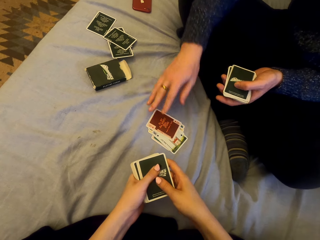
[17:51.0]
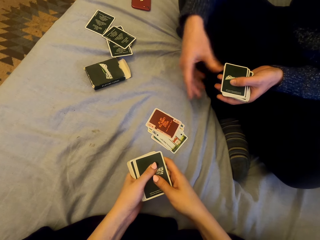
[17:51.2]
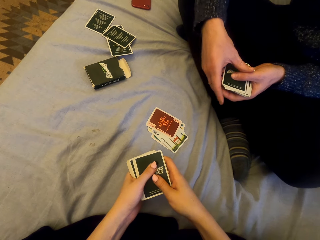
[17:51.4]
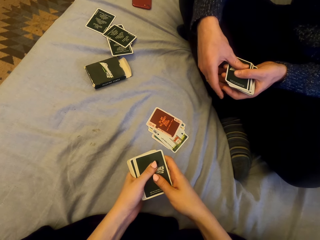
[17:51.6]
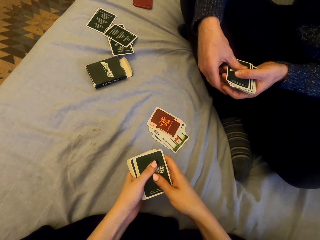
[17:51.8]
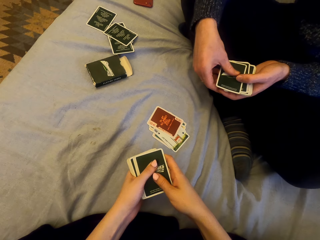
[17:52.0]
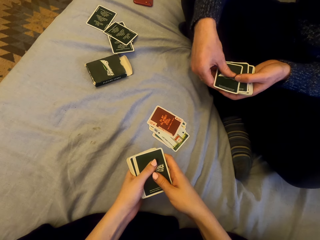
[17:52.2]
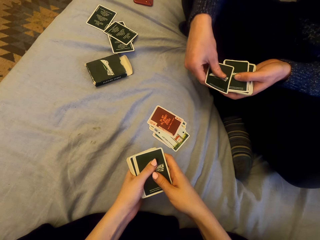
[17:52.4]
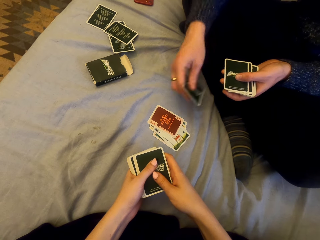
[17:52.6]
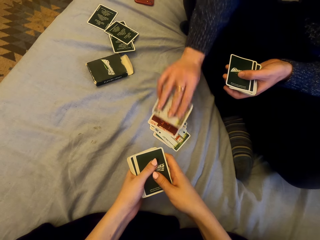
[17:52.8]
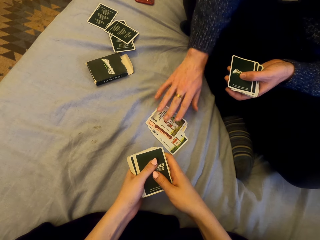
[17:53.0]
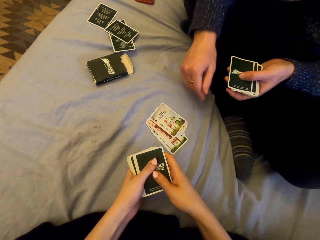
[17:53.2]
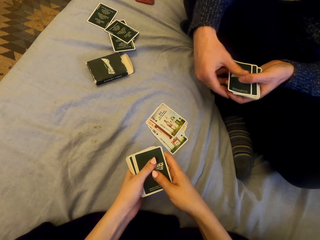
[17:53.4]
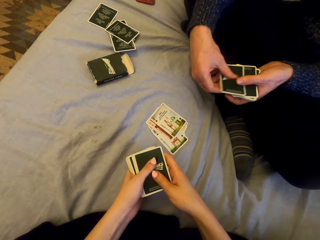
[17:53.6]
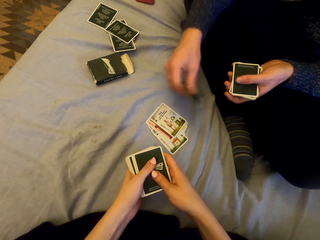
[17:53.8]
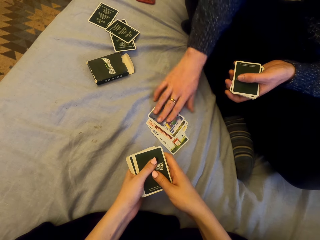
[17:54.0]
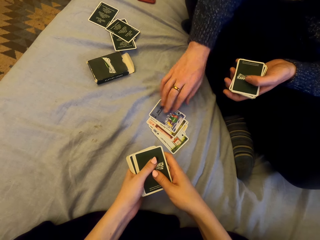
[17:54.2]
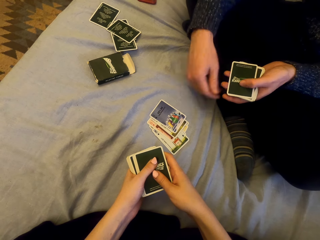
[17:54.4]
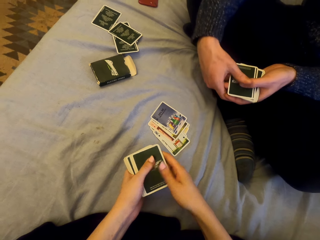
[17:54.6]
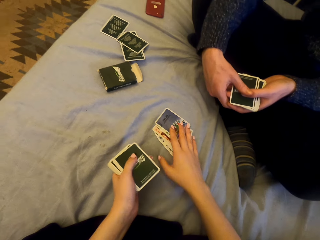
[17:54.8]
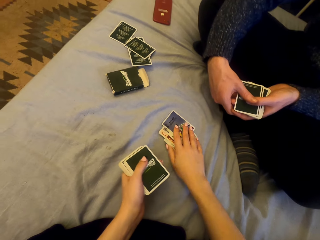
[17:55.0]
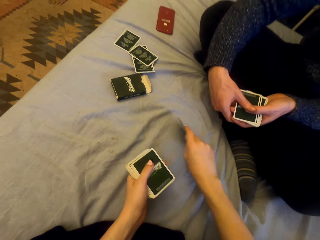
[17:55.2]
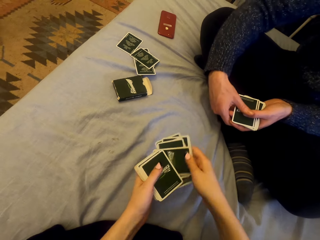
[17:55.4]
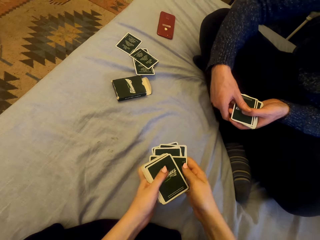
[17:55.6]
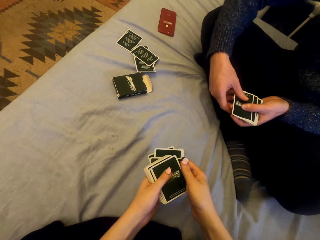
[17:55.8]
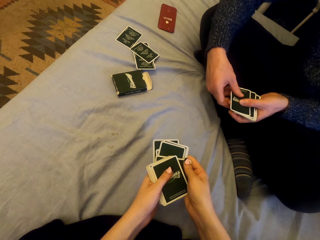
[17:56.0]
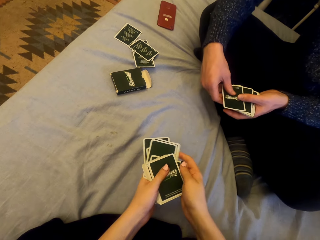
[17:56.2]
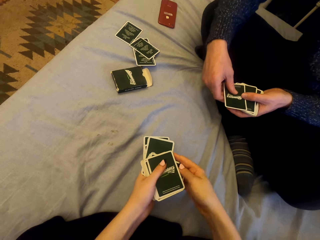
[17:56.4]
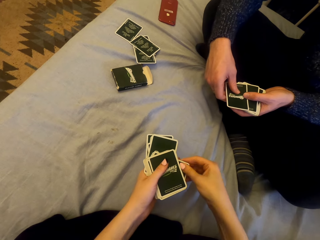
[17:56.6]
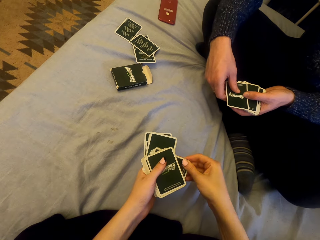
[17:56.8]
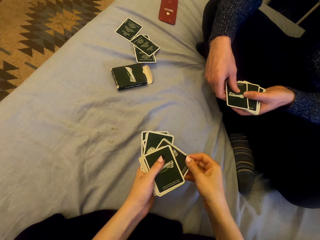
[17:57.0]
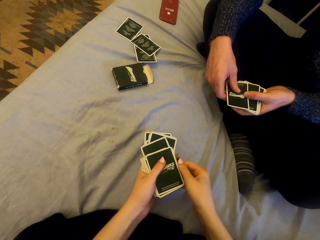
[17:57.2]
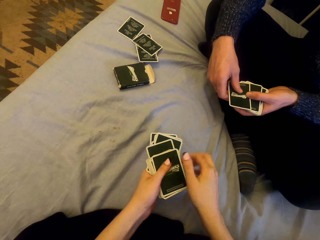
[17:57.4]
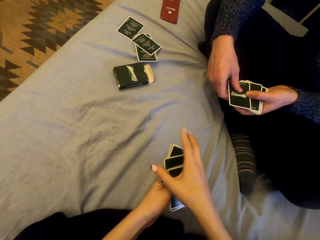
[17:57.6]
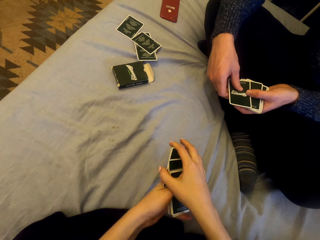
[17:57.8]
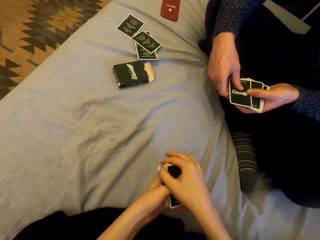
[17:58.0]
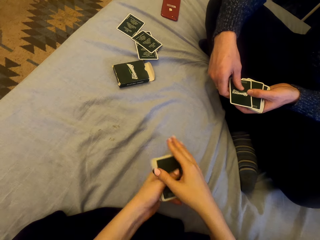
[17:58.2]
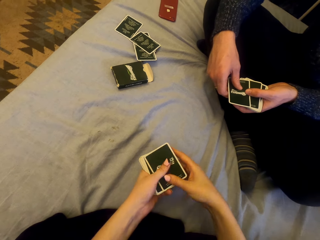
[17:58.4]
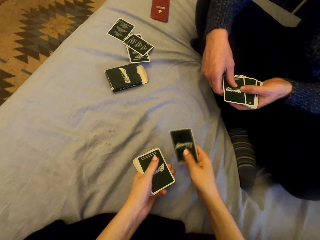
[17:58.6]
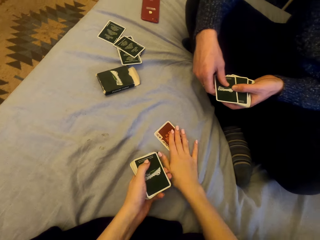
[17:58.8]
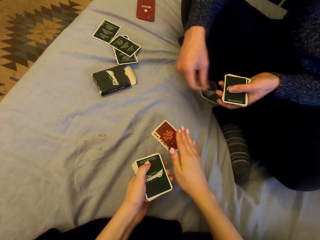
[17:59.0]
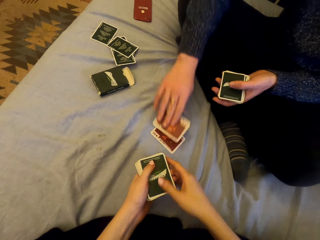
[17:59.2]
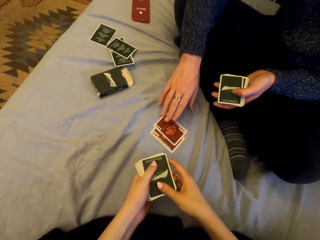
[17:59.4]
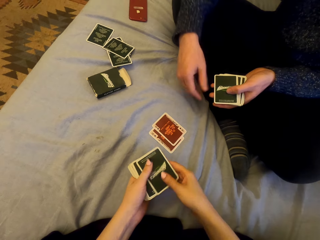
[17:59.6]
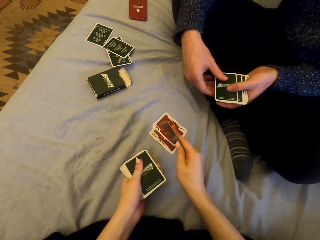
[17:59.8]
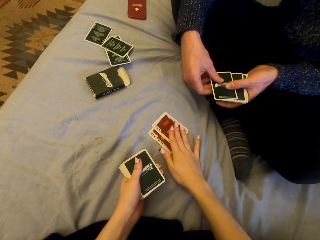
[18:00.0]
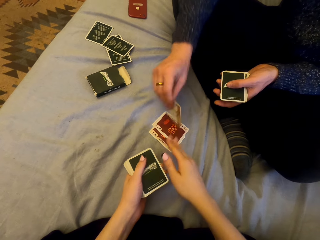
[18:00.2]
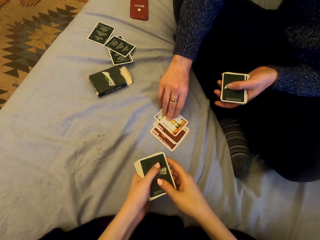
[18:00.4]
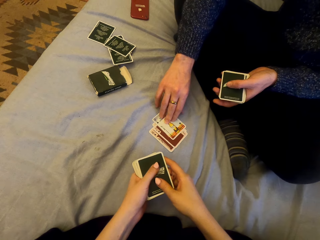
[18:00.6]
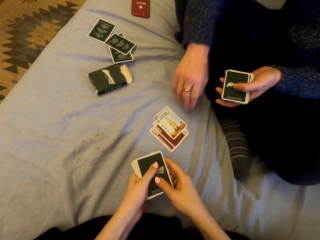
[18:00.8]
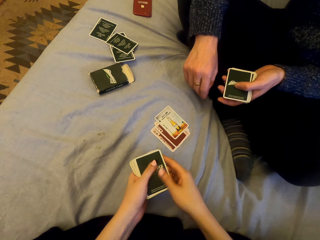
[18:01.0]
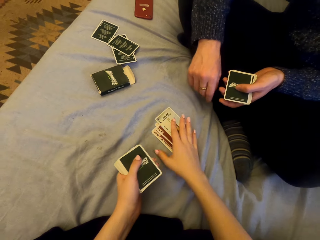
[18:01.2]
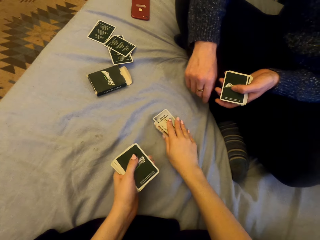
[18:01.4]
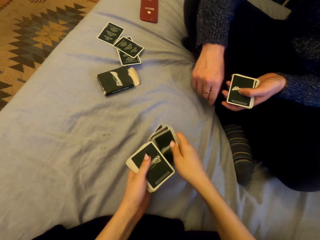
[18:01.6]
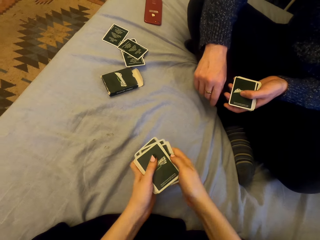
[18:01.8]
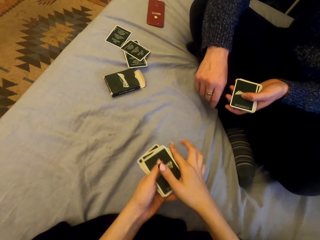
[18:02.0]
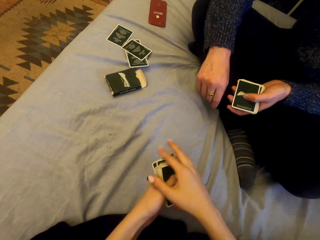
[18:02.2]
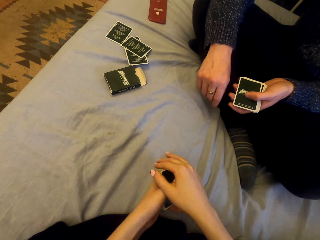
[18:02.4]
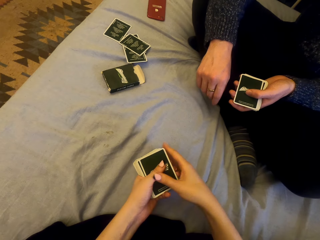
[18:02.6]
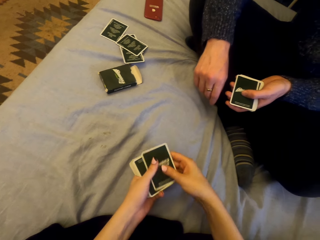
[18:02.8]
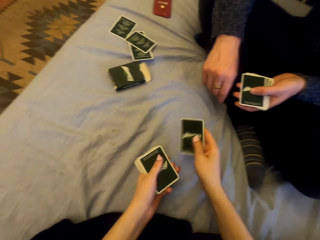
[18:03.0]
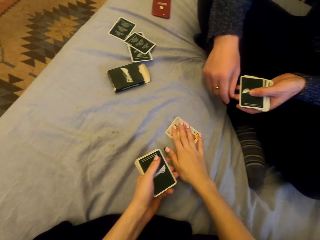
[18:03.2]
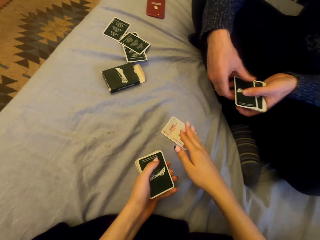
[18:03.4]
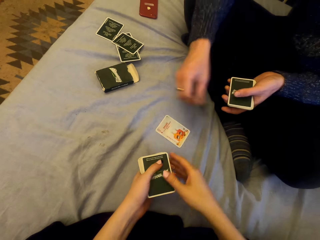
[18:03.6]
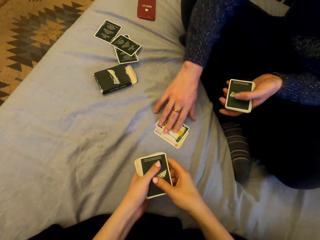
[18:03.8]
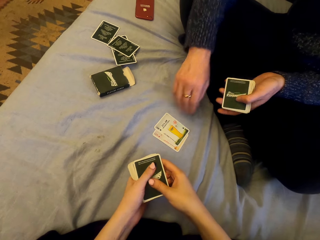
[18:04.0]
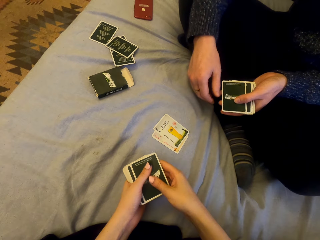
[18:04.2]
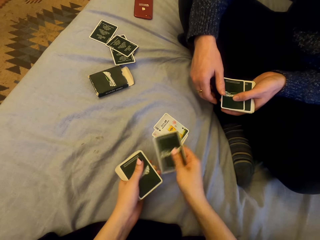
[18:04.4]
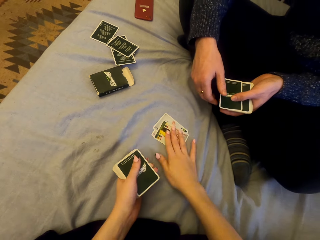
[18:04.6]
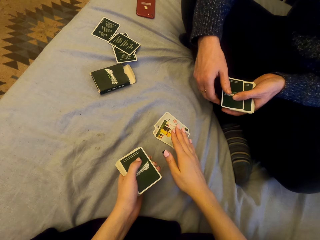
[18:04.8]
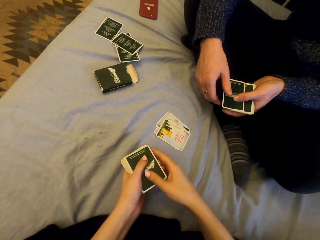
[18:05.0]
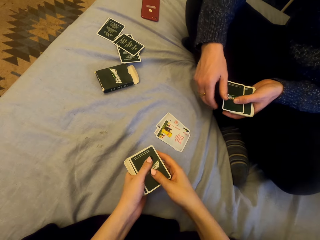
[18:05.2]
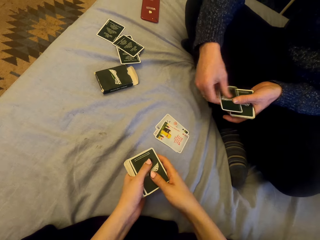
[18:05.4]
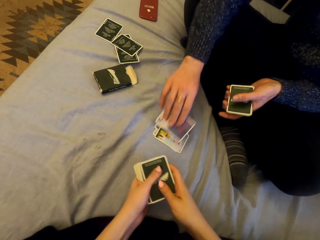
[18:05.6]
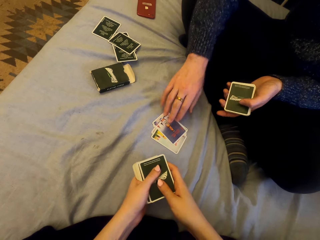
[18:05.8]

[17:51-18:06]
A man puts the card down. He puts the card down repeatedly. The camera wearer picks the cards. They play cards with the man and put the card down. The man puts the card down. The camera wearer puts the card down. The man puts the card down. The camera wearer picks the cards. They put the card down. They play cards with the man. The man puts the card down. The camera wearer puts the card down.

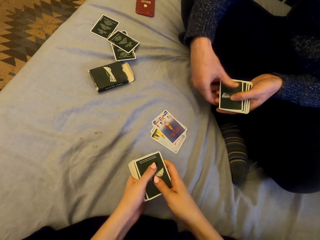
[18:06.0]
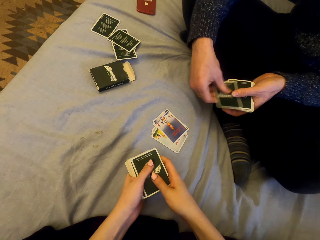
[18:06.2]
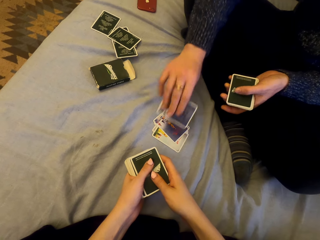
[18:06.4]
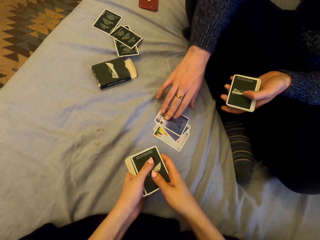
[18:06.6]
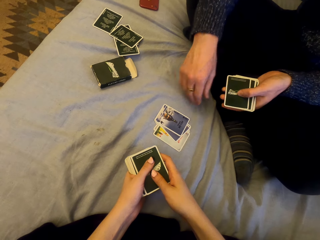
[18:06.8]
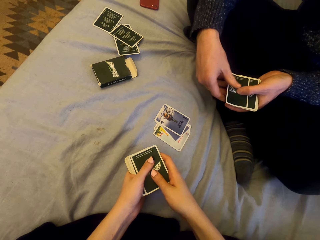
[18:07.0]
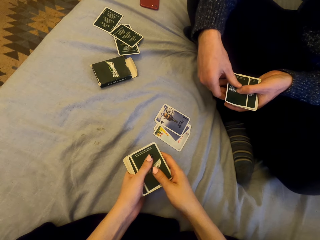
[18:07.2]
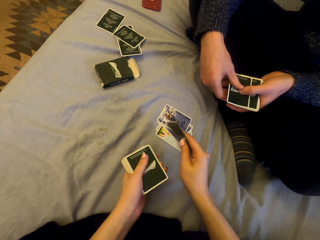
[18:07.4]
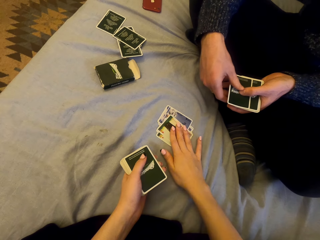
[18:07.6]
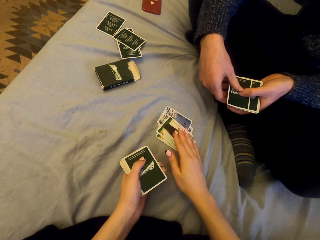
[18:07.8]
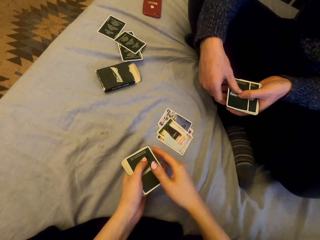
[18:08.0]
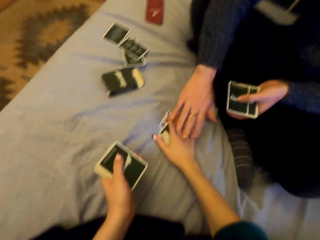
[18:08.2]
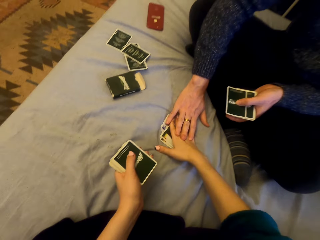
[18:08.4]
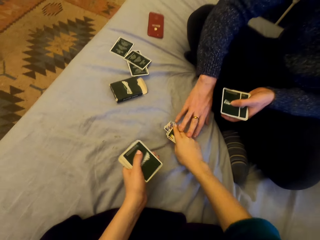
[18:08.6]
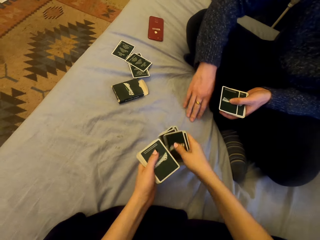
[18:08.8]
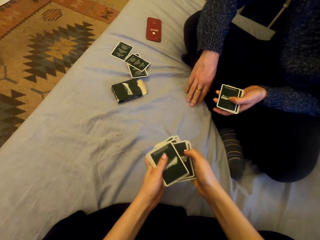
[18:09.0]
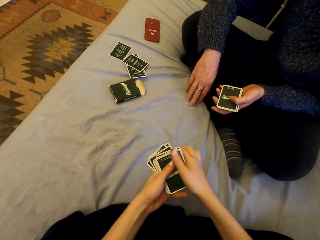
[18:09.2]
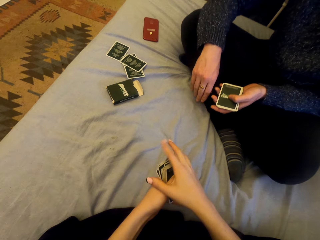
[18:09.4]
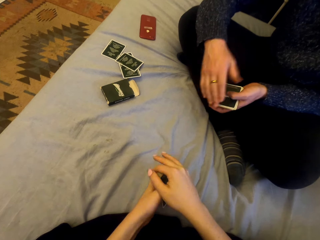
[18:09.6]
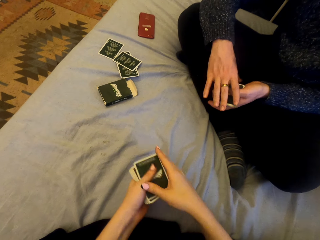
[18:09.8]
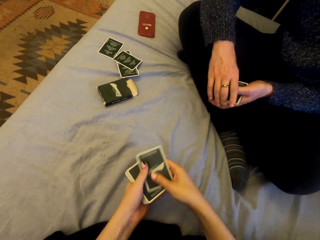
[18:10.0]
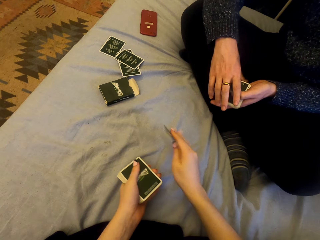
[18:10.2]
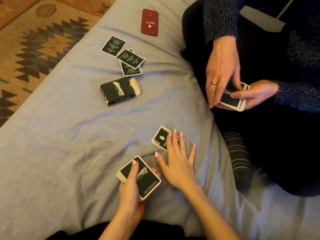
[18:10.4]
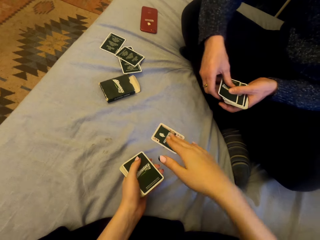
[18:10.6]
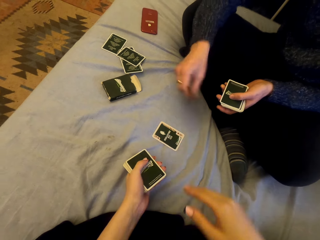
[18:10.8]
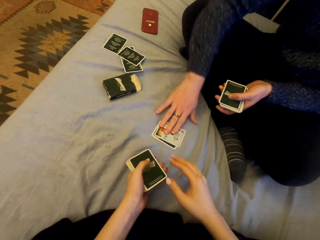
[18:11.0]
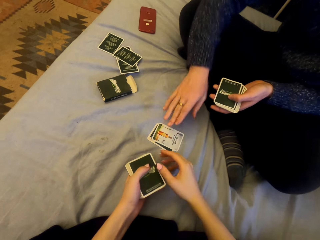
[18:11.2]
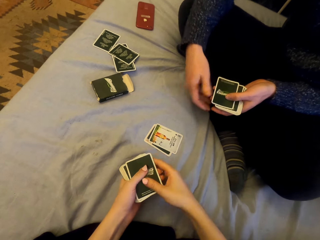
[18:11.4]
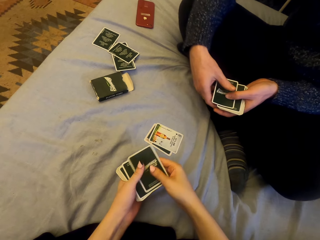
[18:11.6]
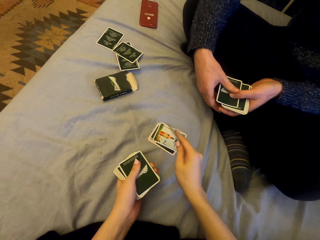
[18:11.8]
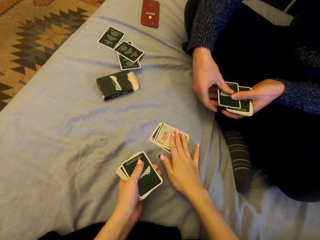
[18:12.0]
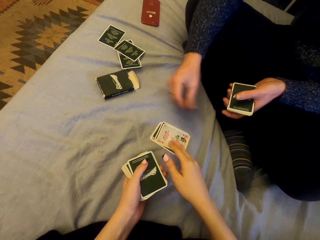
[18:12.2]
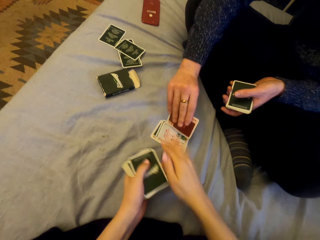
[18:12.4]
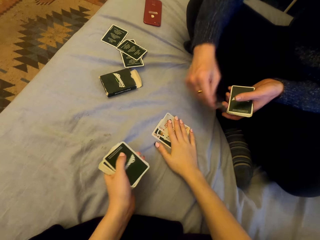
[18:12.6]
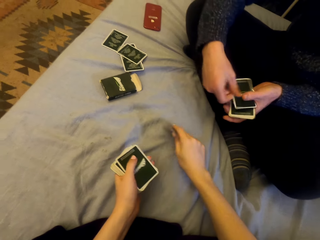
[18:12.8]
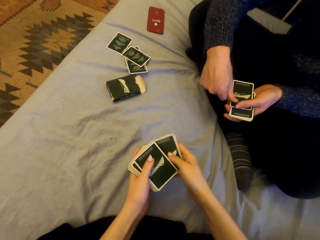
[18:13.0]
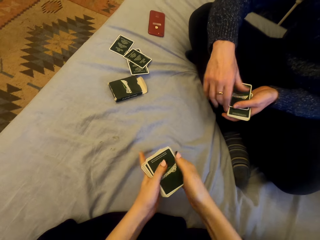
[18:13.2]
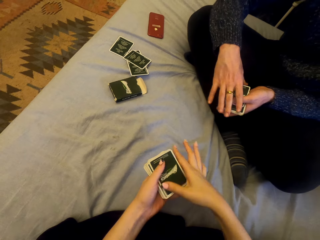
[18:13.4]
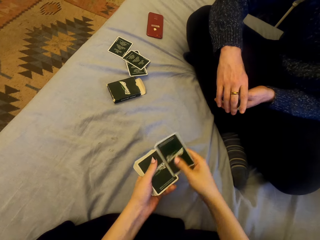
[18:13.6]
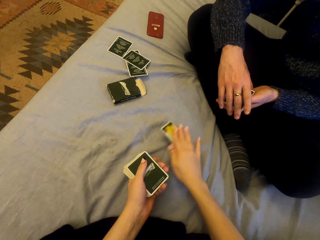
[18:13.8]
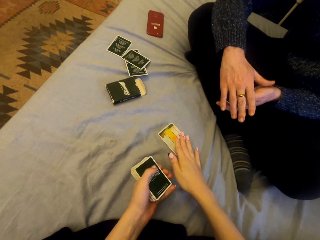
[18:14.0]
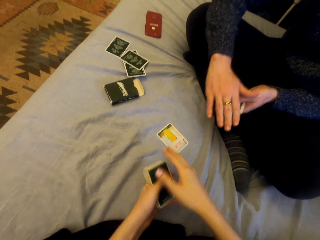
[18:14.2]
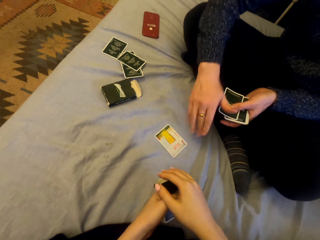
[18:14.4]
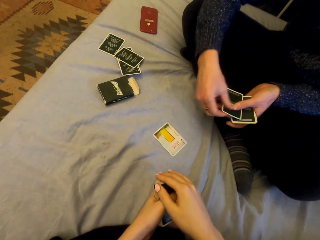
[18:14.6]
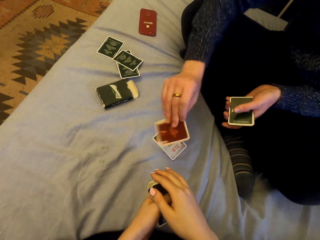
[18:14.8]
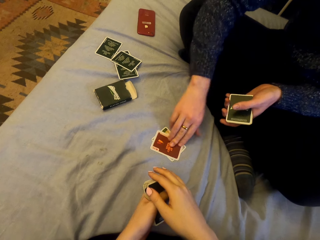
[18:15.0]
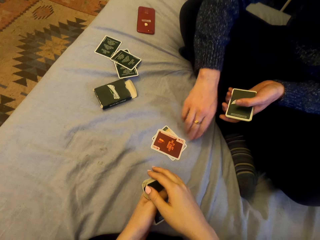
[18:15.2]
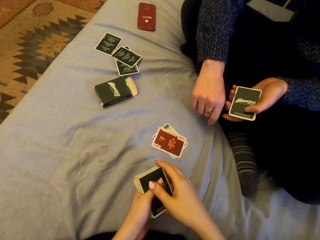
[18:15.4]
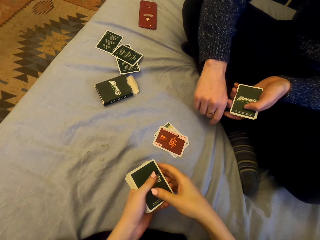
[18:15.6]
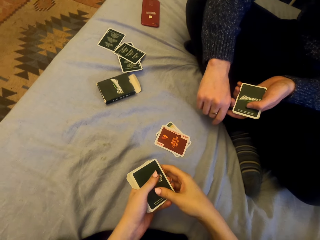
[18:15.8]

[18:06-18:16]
The camera wearer puts the card down. A man puts the card down. The camera wearer puts the card down. They pick the cards. They put the card down. They play cards with the man. The man puts the card down. The camera wearer puts the card down. They pick the cards. They play cards with the man and put the card down. The man puts the card down. The camera wearer talks.
